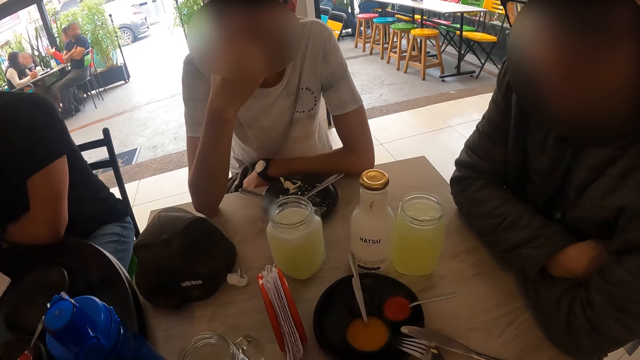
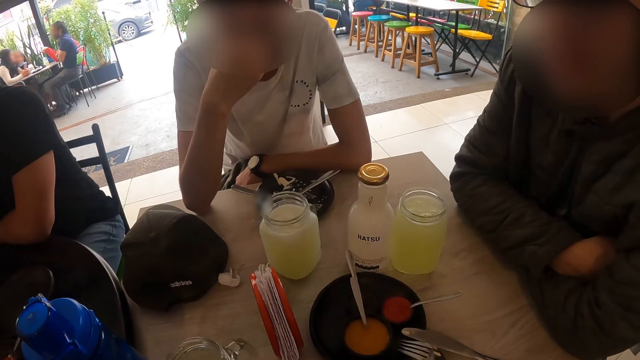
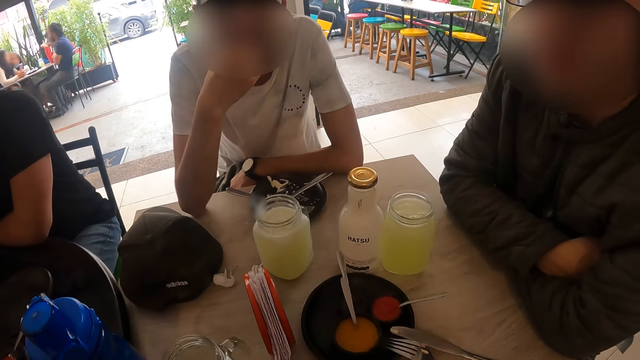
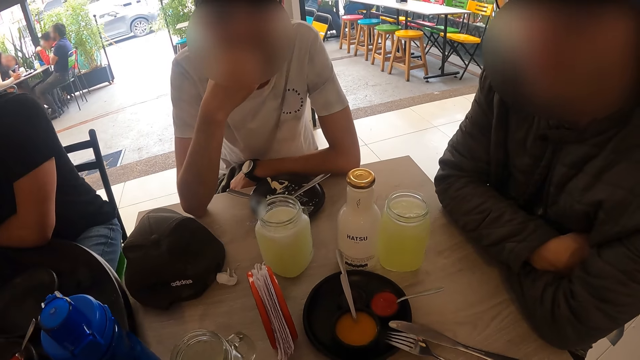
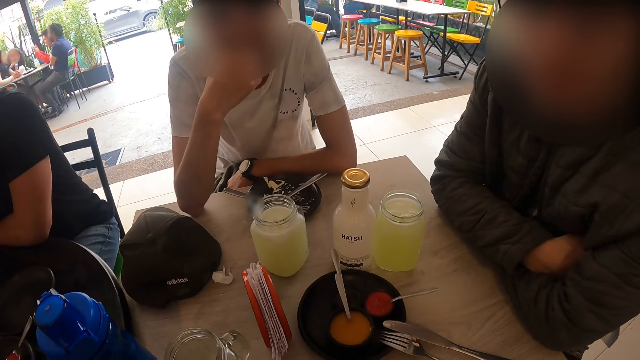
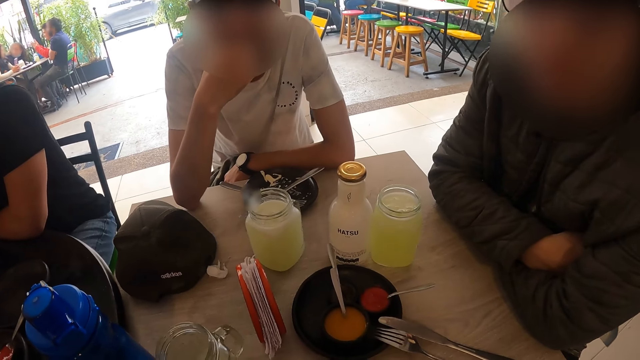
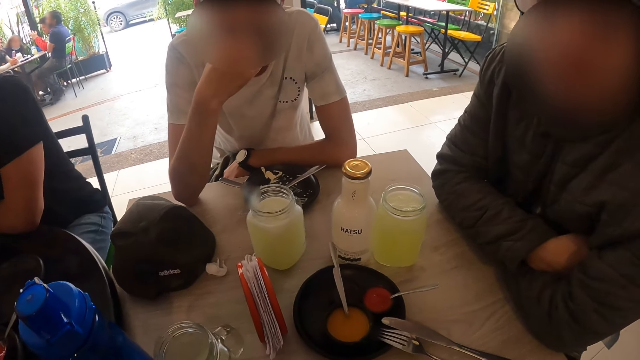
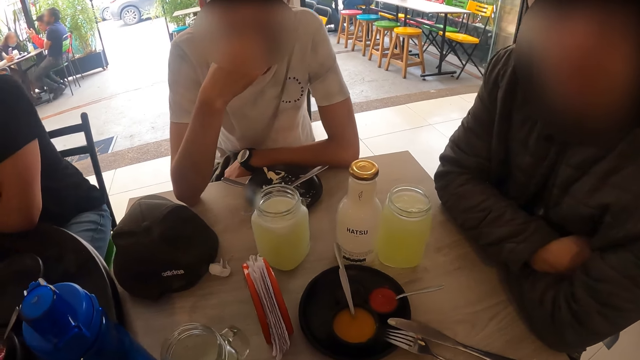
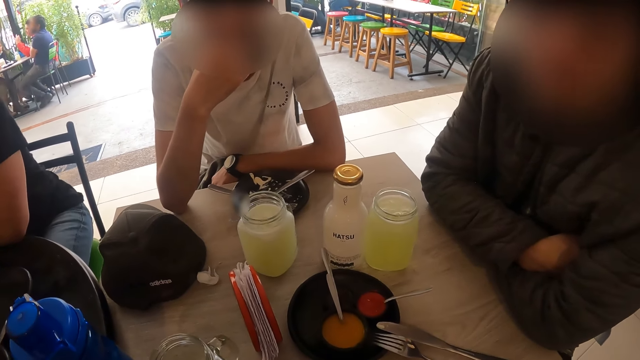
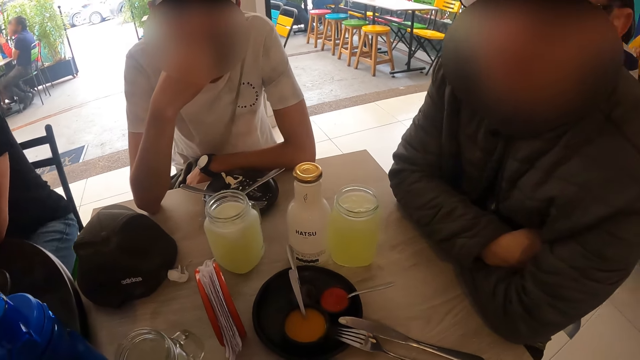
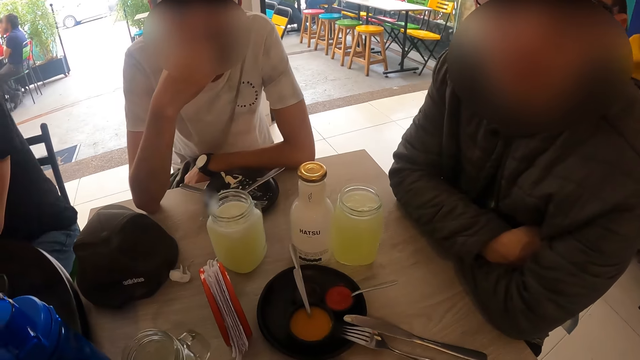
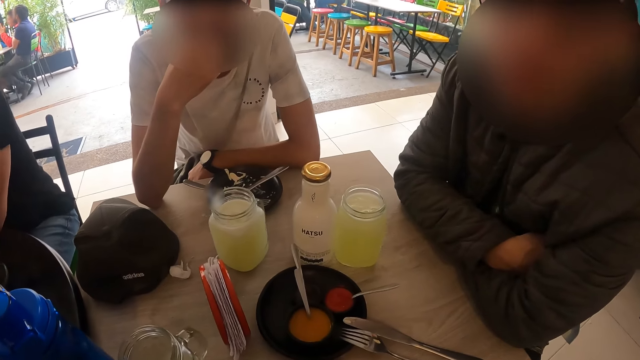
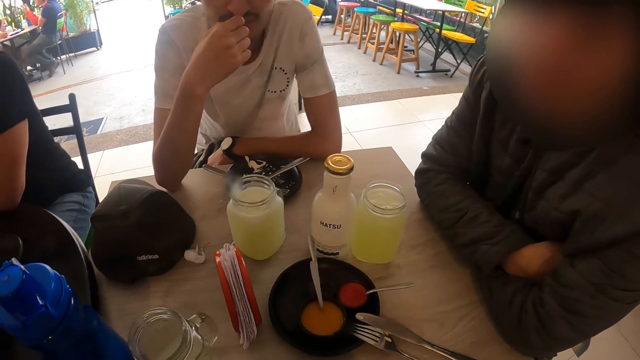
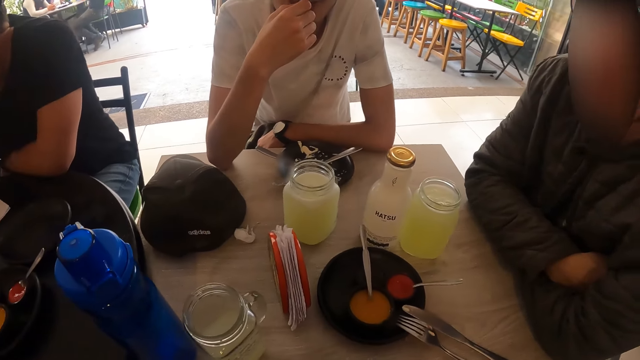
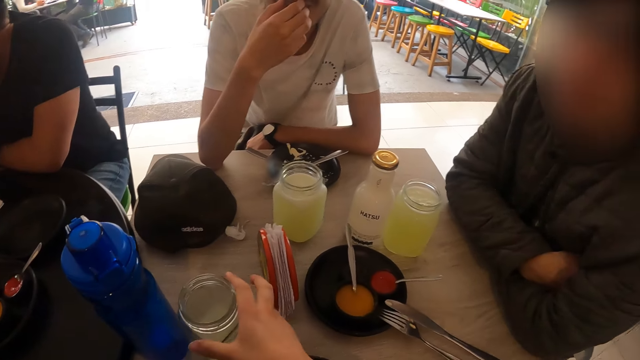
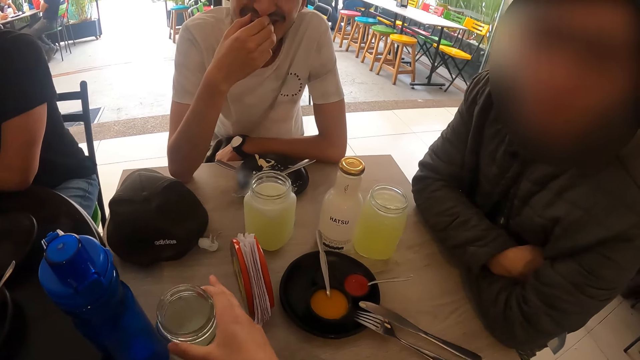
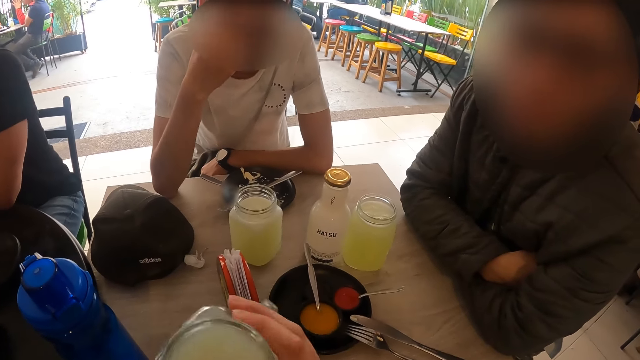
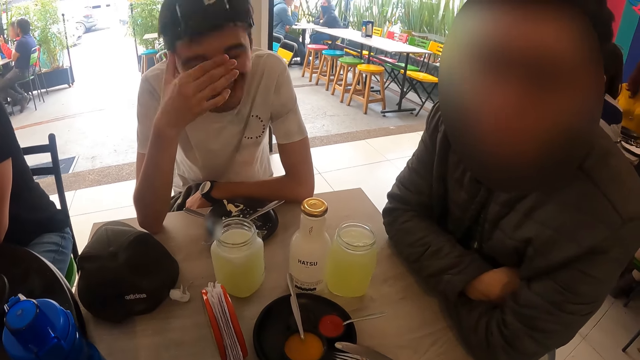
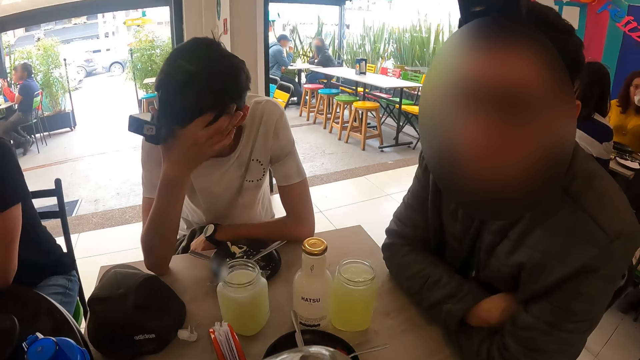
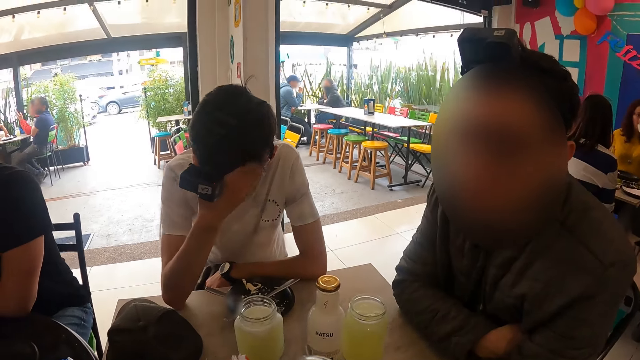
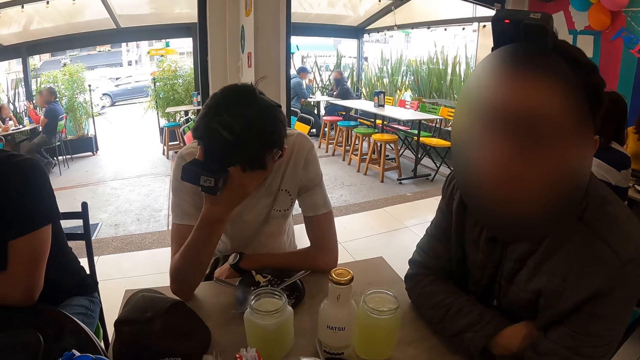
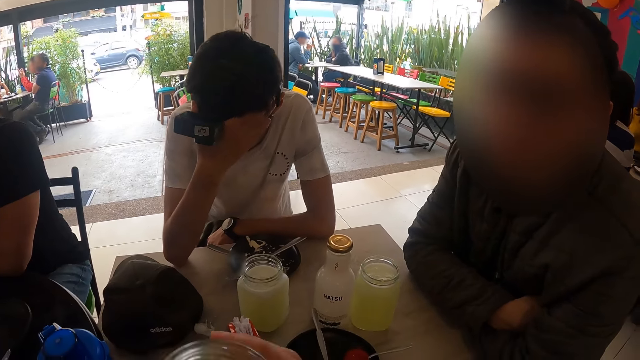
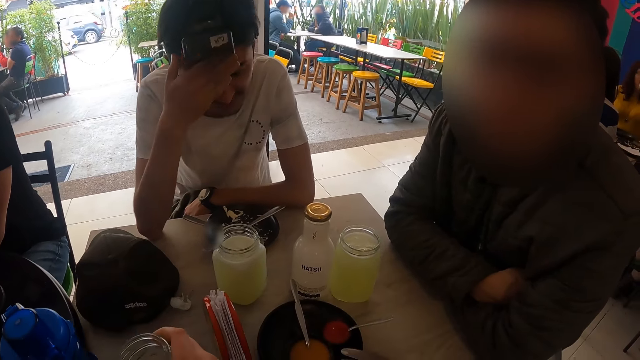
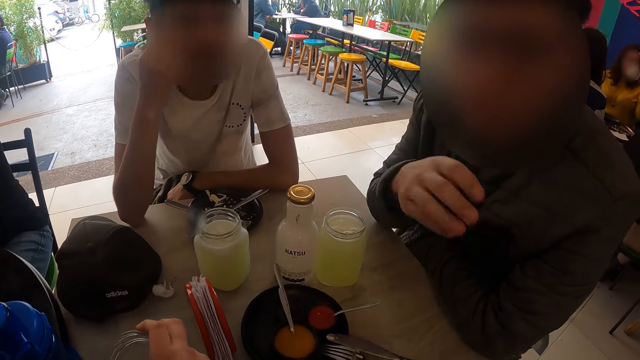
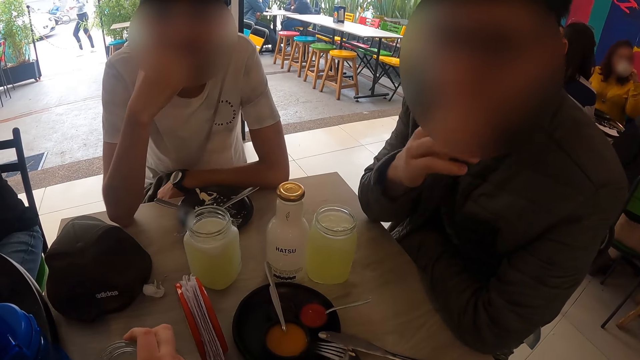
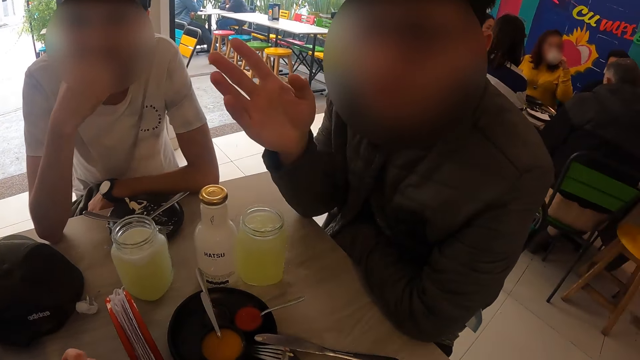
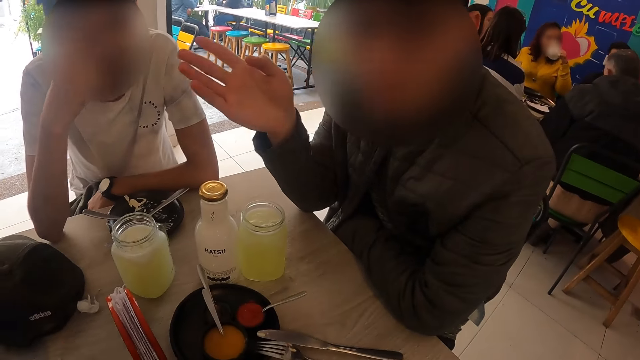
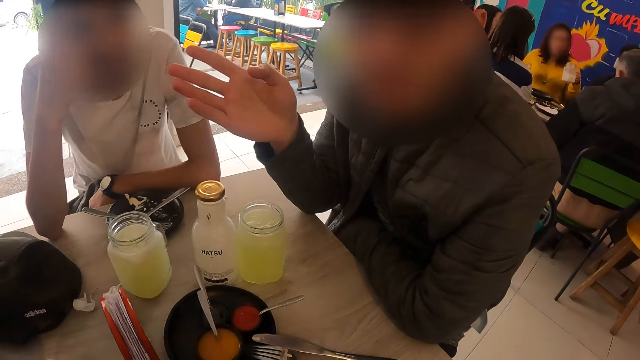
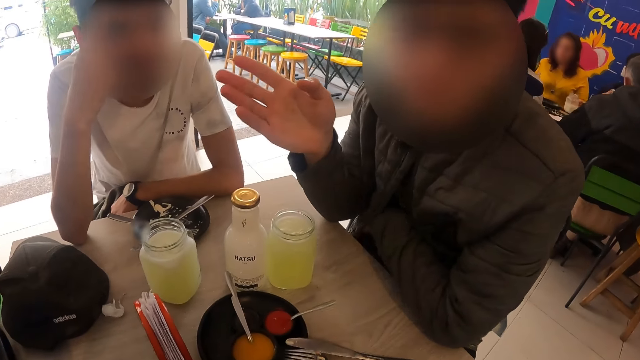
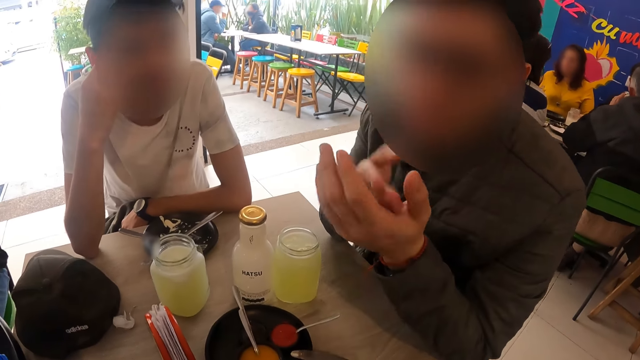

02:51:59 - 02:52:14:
The camera wearer interacts with a man and another man. He picks a glass of juice from the table with his right hand. He drinks from the glass of juice in his right hand. He drops the glass of juice in his right hand on the table. A man gestures with his hands. The first man interacts with the camera wearer.

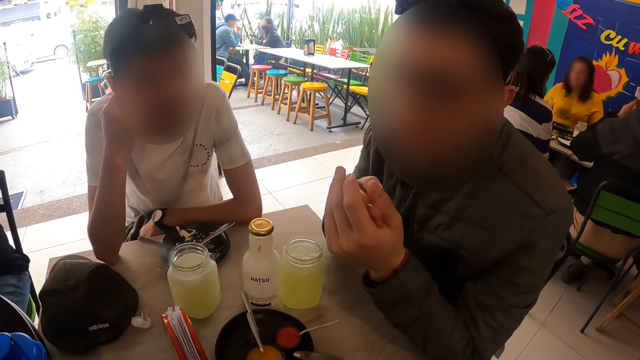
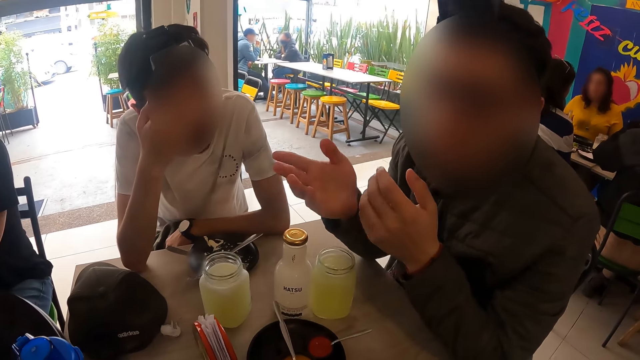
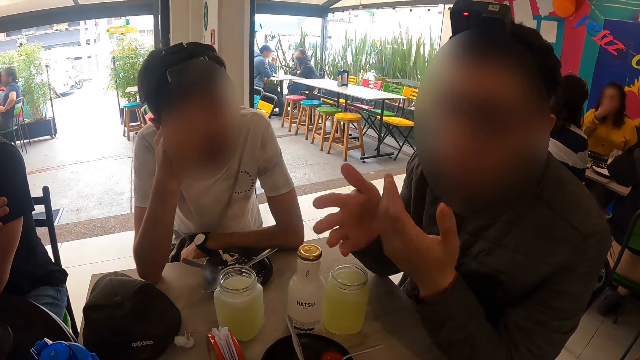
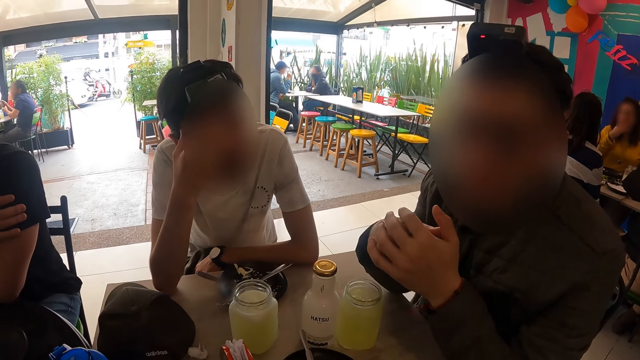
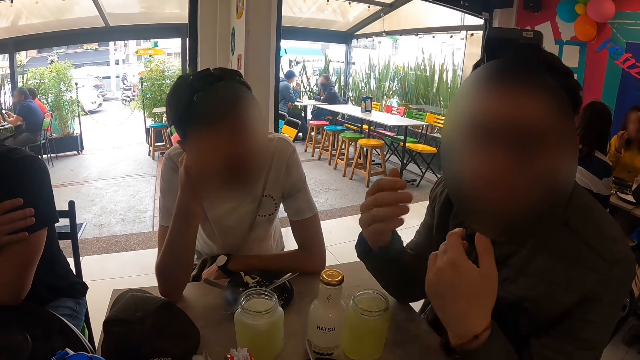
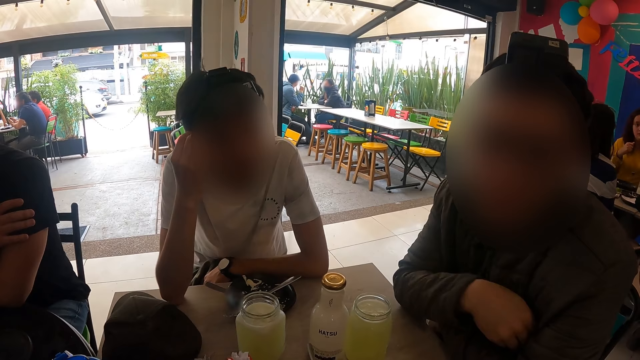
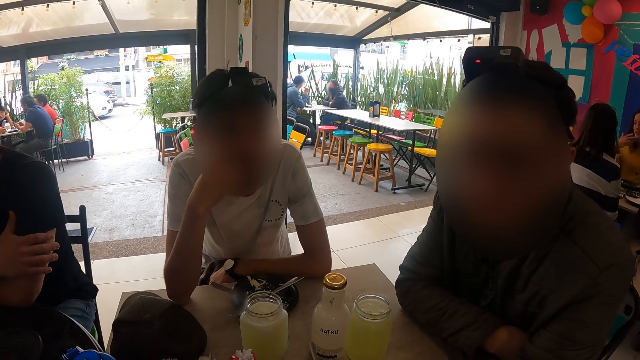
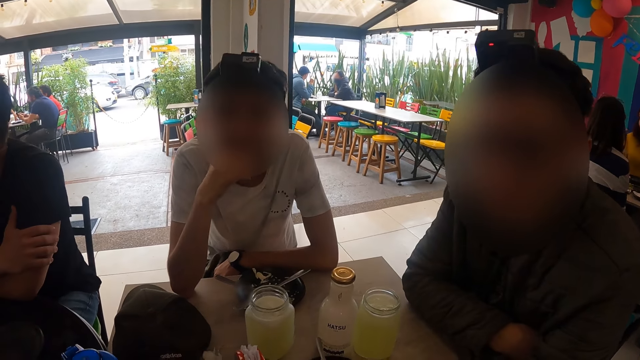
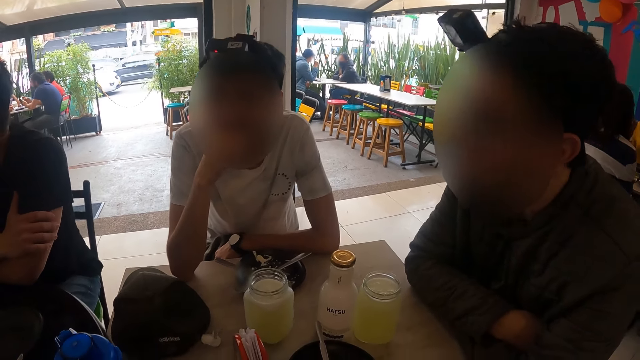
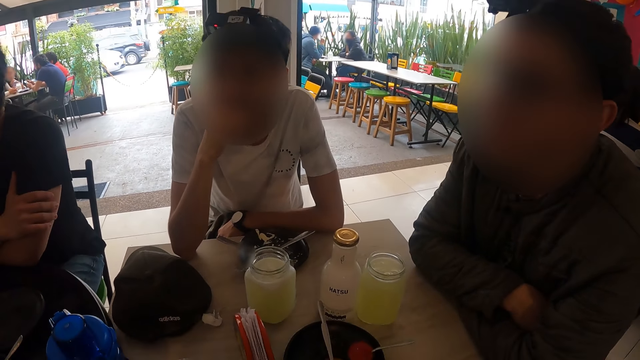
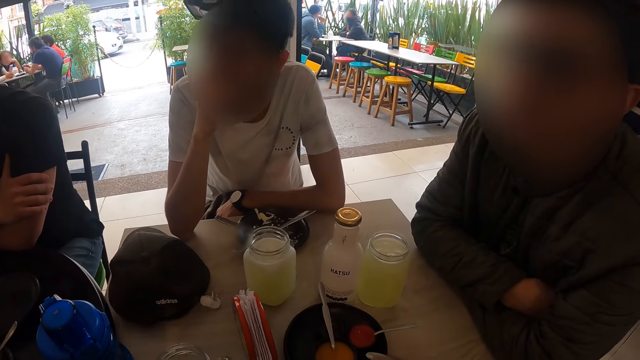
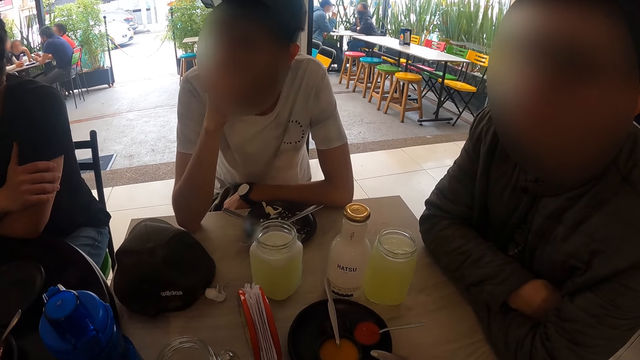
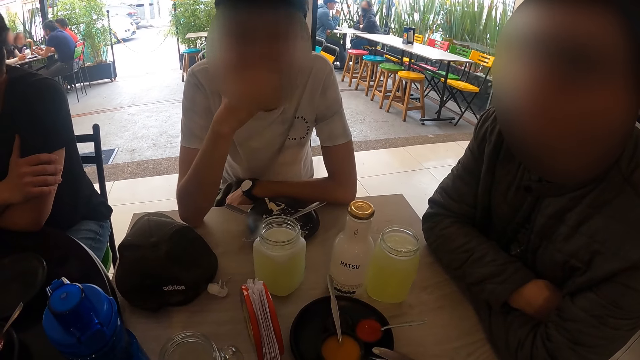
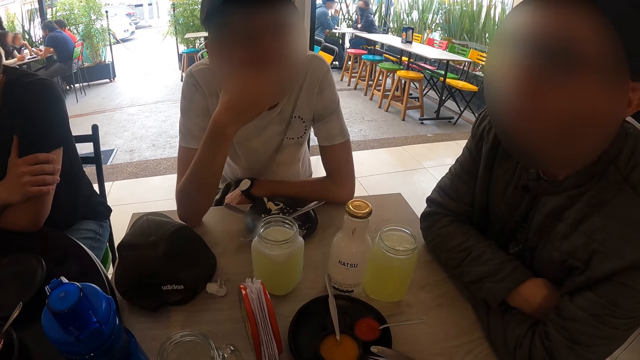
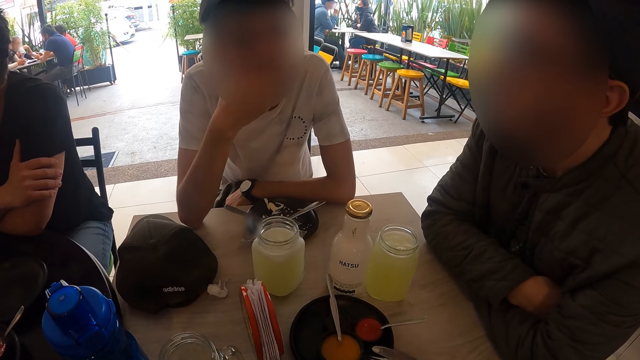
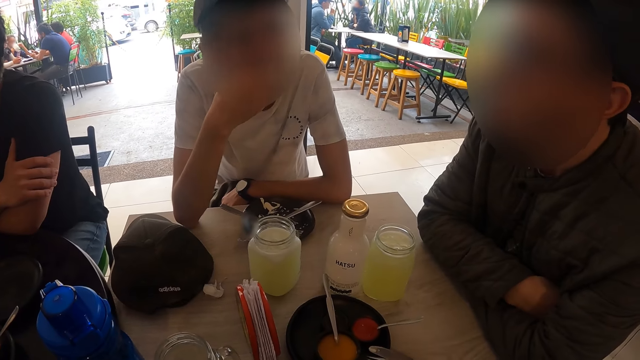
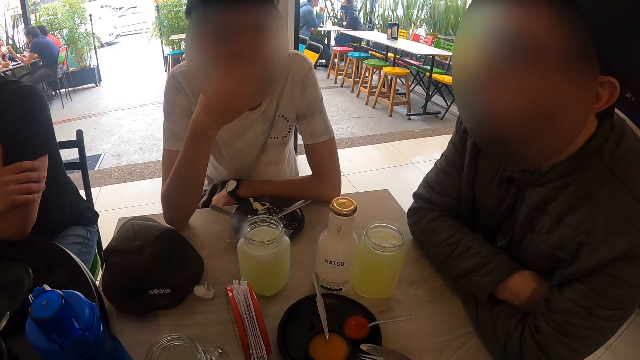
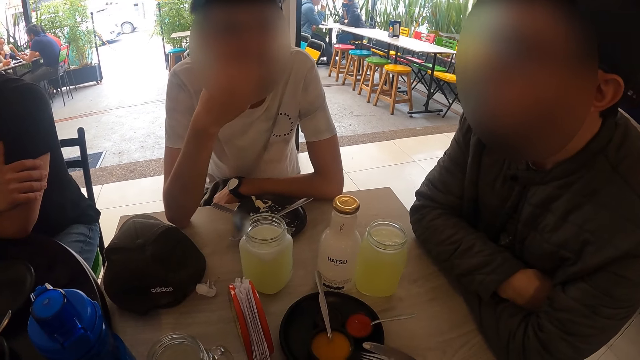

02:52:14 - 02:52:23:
The camera wearer looks around.
